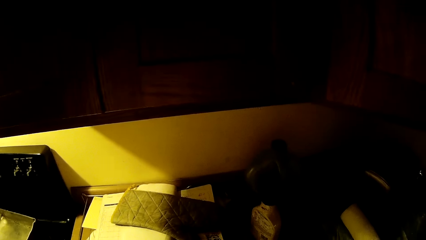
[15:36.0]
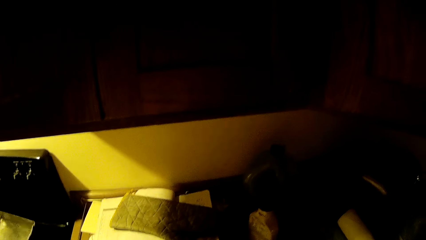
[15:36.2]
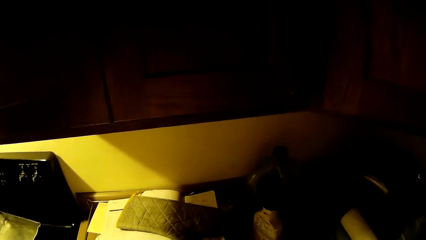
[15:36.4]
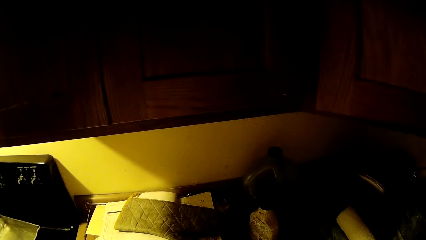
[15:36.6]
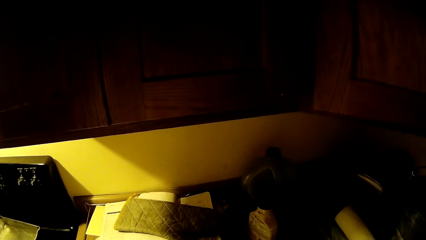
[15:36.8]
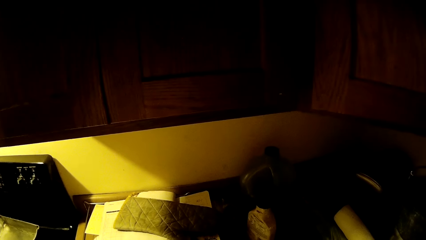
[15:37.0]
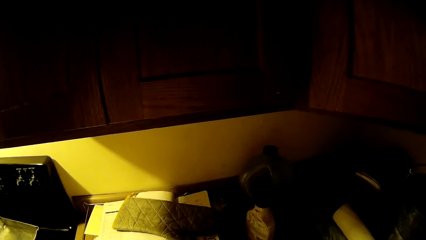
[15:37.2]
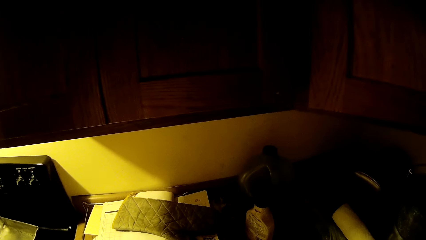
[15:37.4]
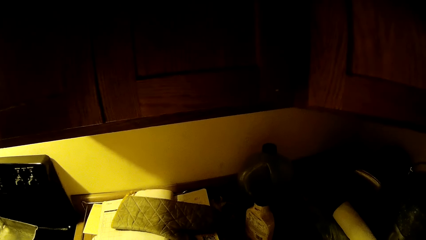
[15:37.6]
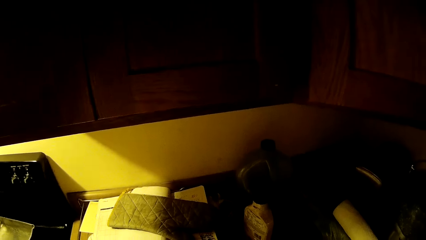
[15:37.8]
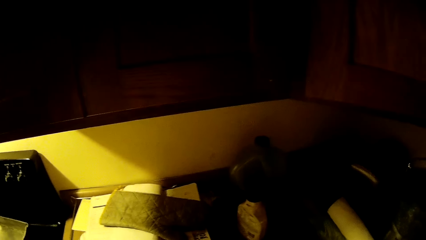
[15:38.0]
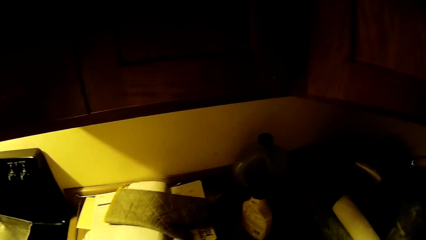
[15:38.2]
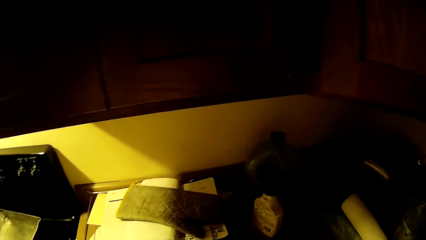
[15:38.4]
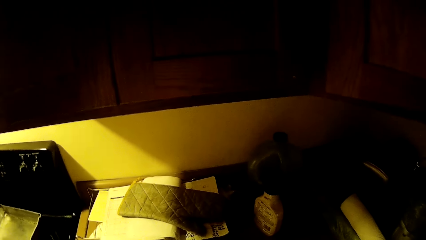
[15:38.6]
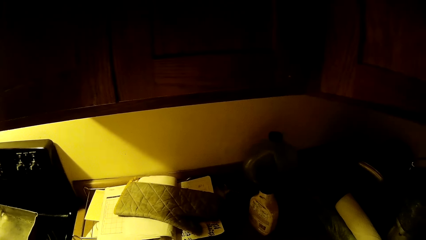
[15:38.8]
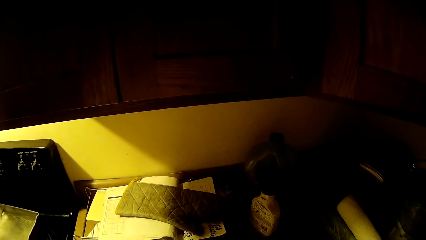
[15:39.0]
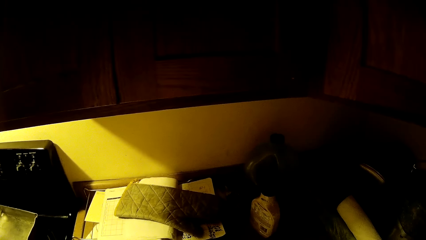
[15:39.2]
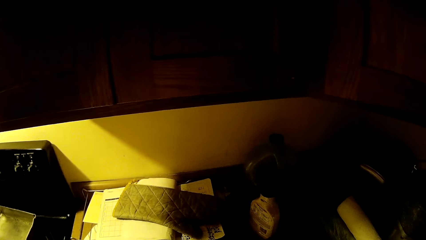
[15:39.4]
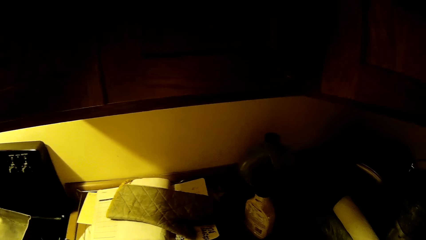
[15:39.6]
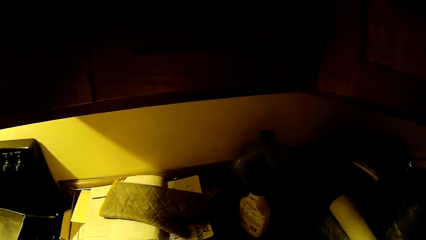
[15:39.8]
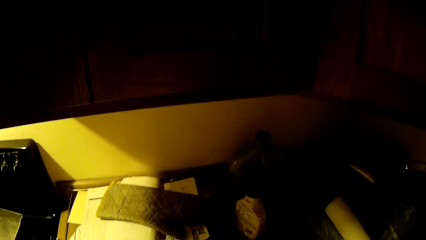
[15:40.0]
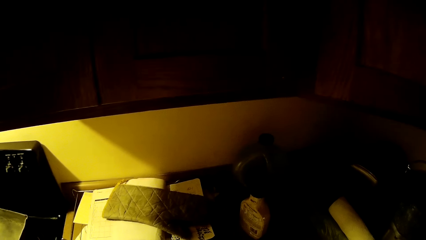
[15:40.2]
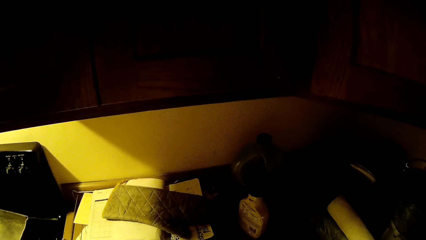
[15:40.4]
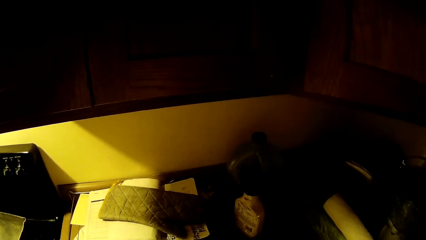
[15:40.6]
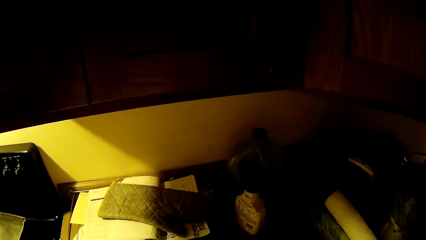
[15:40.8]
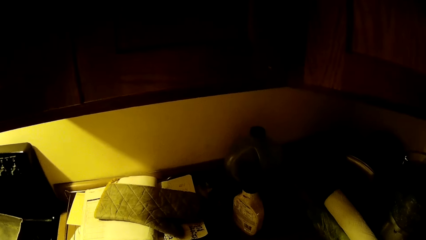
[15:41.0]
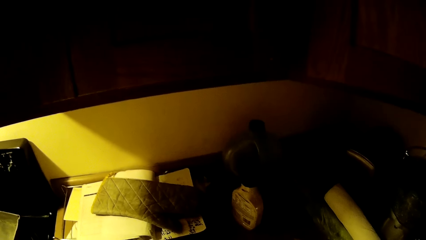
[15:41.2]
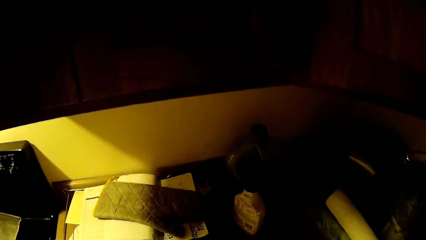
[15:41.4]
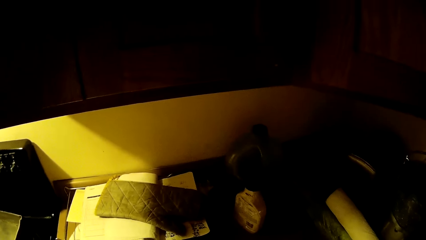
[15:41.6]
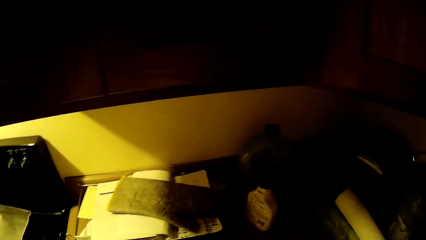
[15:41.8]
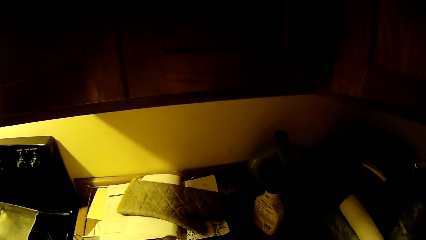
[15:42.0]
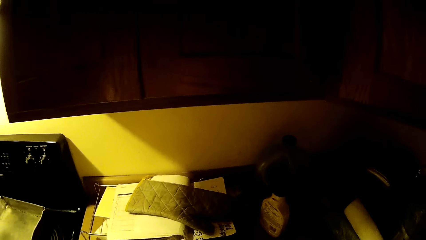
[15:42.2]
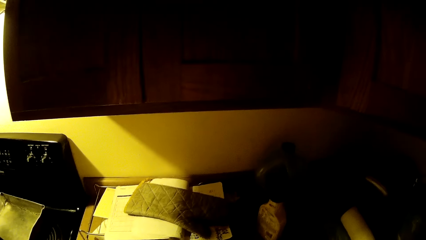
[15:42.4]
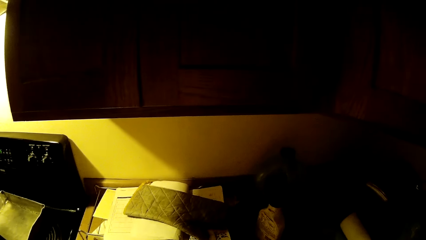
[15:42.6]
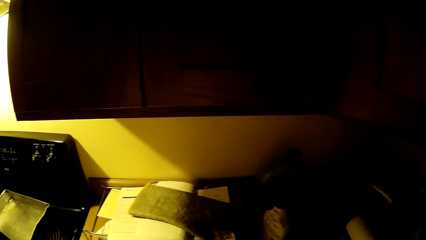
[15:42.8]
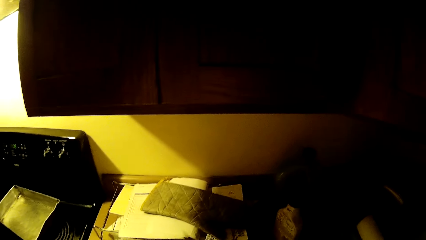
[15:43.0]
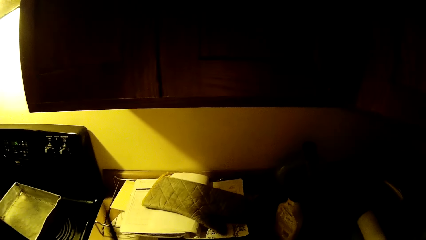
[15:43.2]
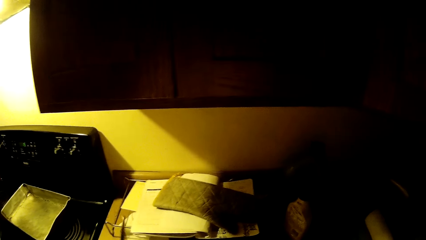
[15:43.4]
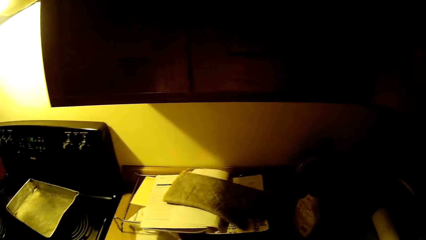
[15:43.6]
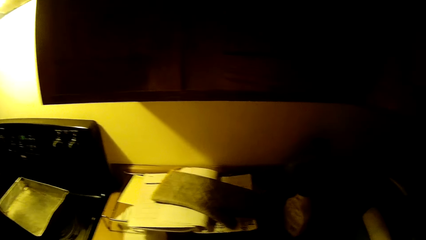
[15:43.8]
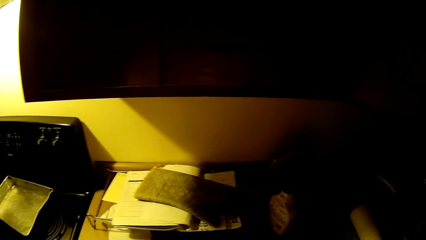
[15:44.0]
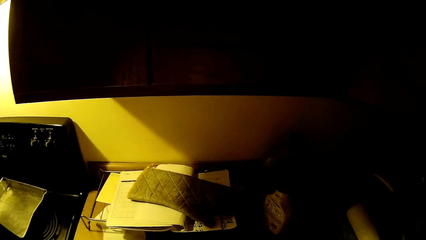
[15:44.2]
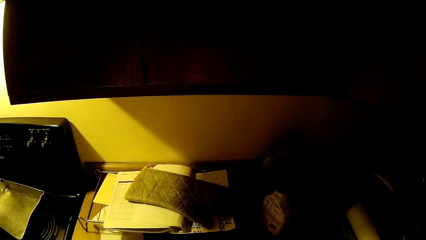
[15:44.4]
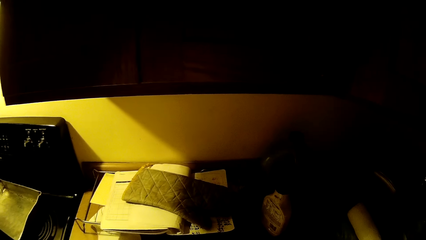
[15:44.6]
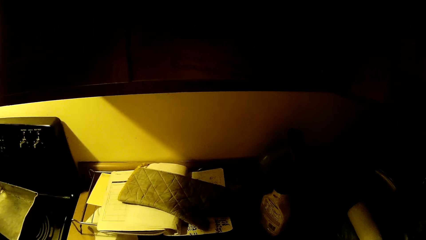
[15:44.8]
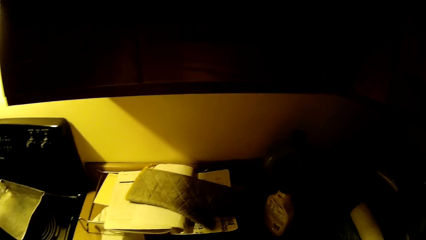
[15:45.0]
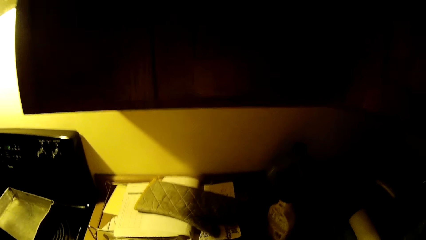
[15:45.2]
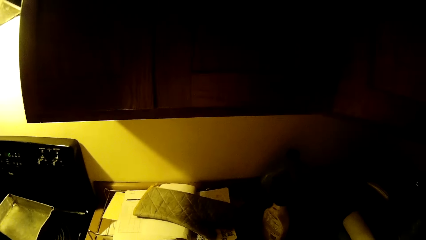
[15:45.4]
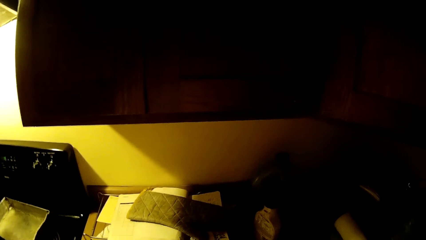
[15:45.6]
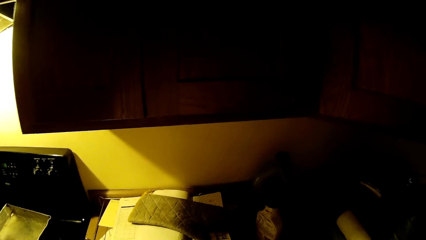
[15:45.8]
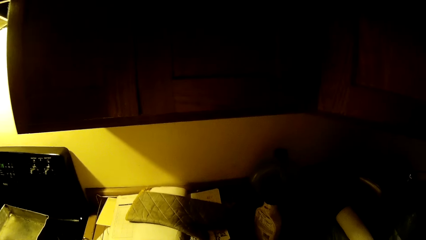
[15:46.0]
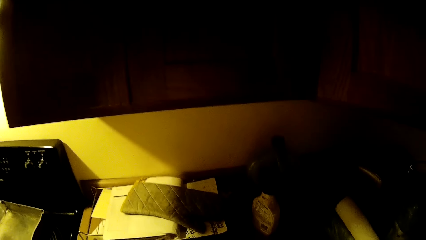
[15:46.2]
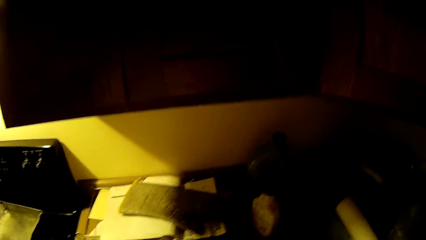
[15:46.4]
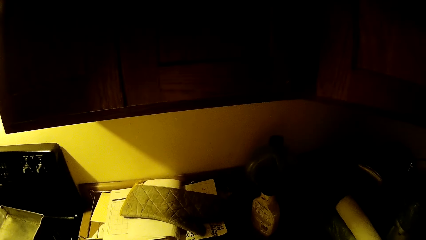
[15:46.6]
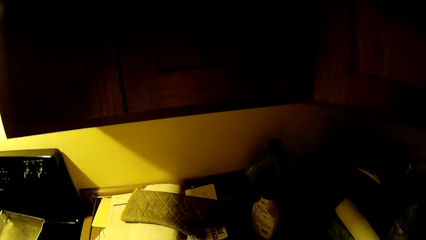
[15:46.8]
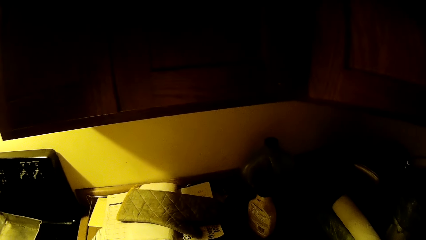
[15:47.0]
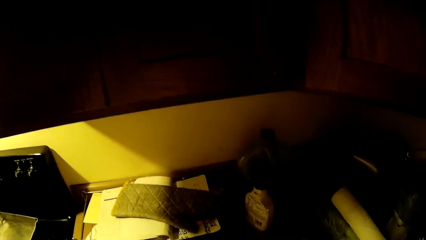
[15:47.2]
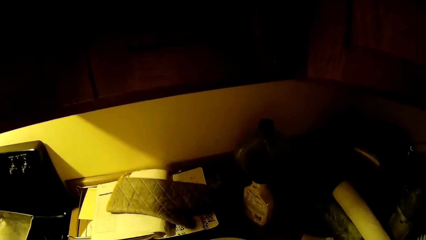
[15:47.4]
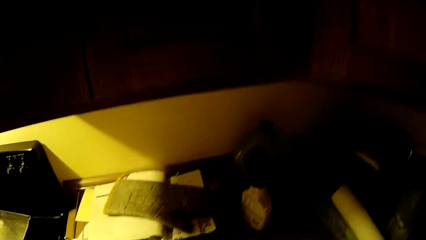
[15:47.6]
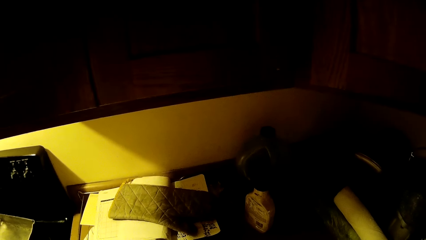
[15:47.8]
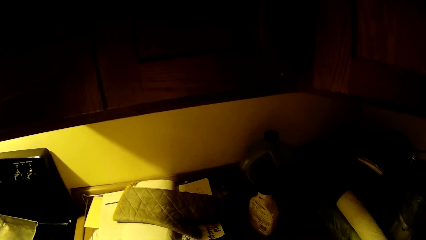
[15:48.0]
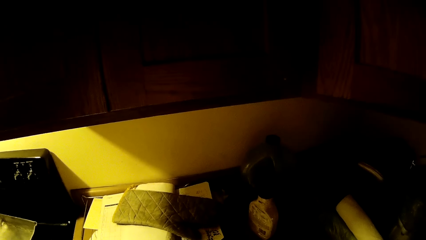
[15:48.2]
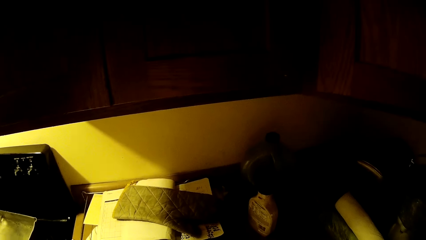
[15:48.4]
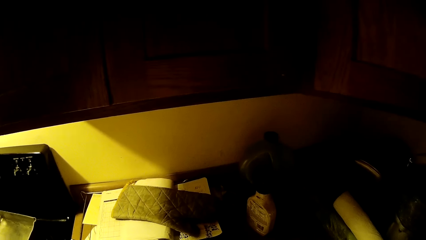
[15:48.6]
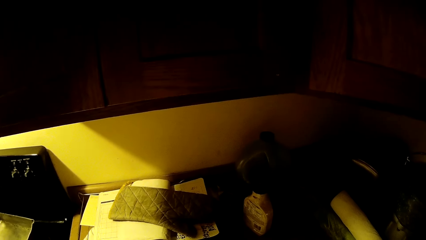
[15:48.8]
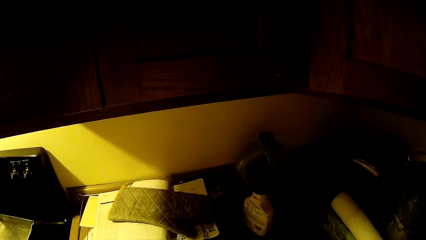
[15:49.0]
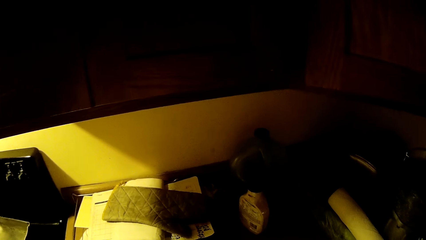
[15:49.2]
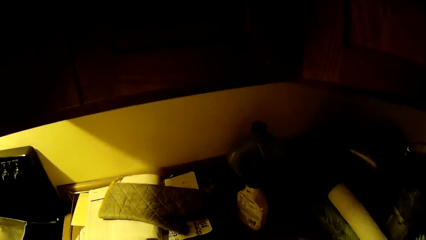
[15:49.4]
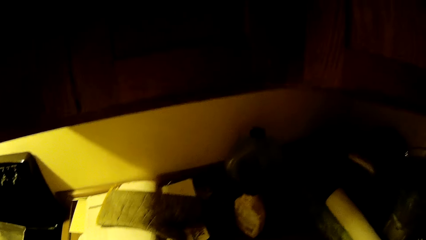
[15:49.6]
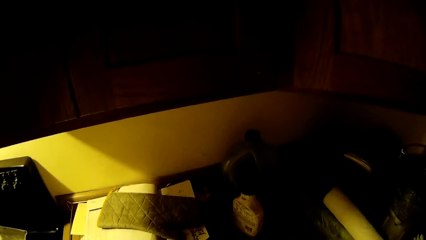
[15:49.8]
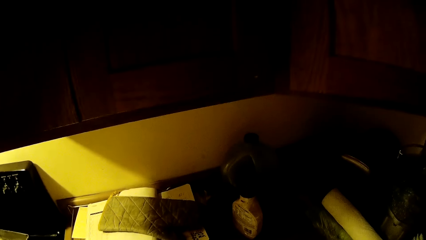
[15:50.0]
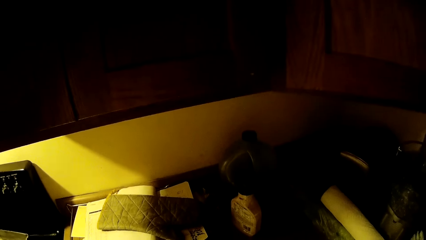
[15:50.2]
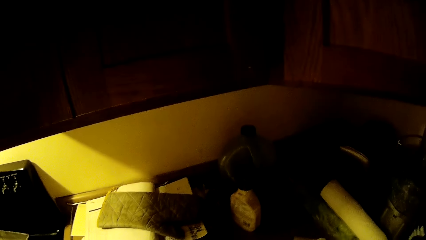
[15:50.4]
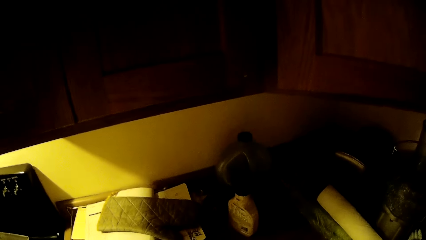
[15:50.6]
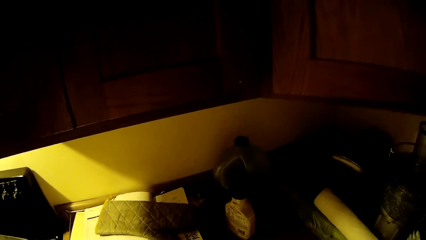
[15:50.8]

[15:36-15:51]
The camera wearer does something. They look around.
